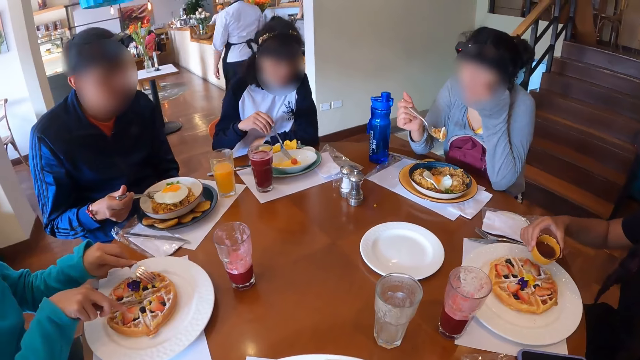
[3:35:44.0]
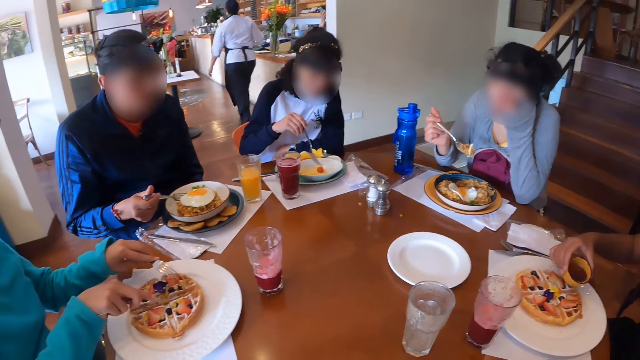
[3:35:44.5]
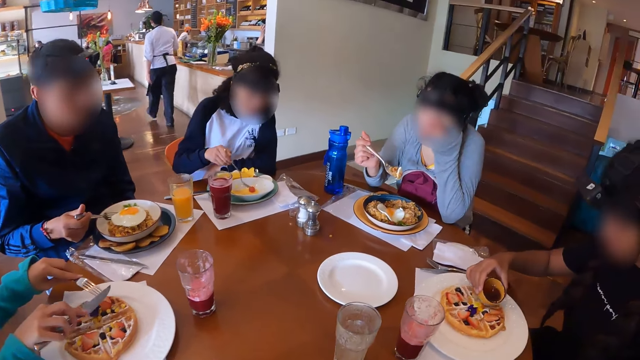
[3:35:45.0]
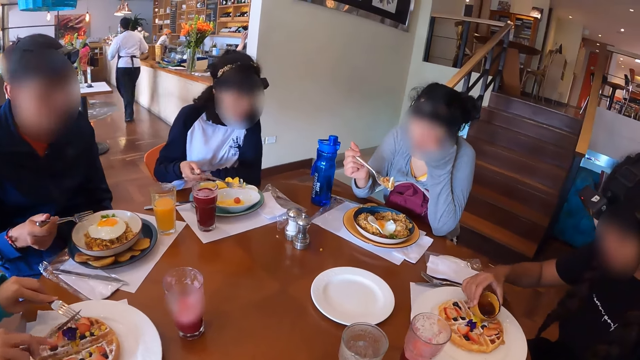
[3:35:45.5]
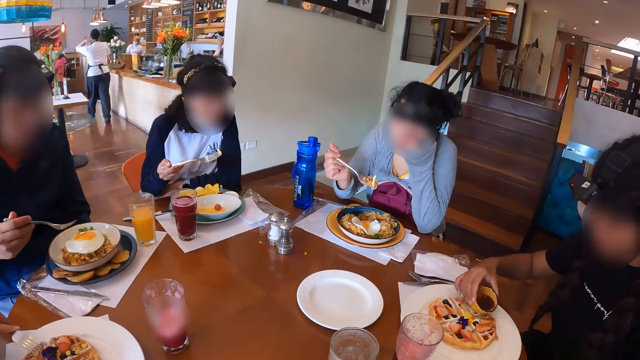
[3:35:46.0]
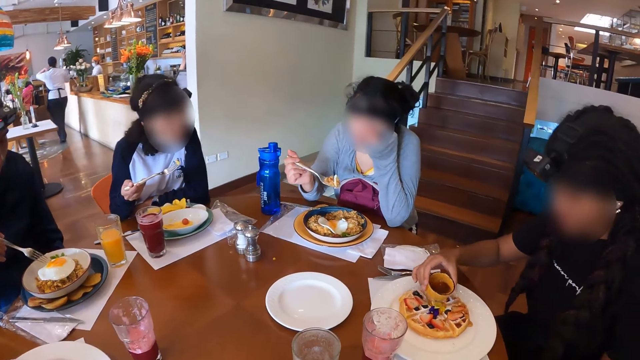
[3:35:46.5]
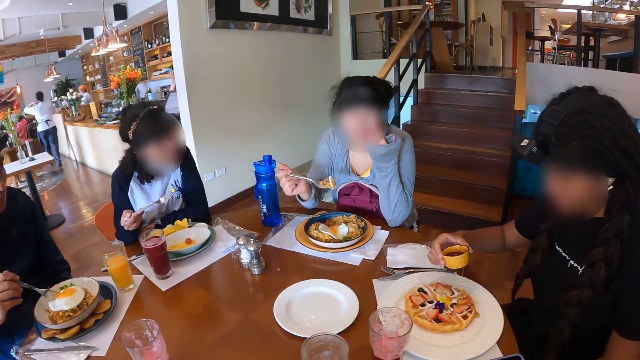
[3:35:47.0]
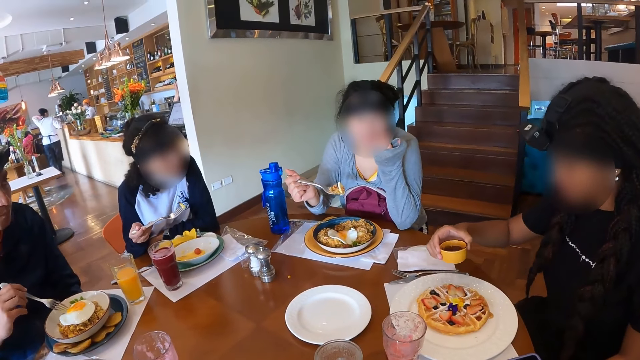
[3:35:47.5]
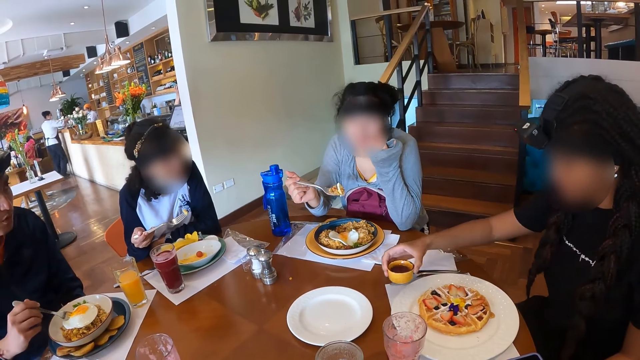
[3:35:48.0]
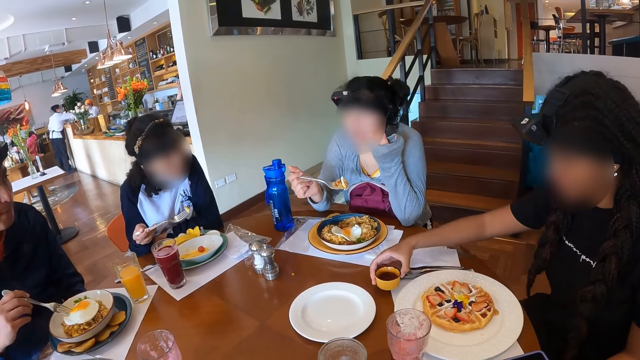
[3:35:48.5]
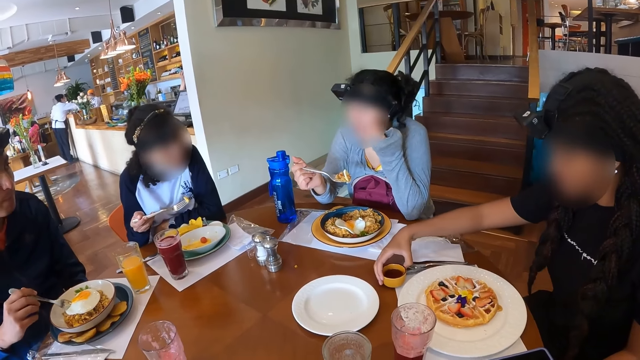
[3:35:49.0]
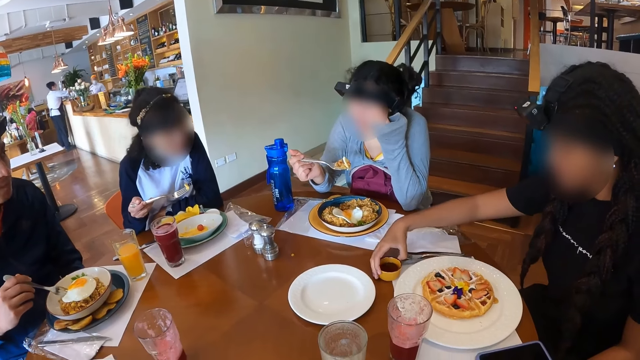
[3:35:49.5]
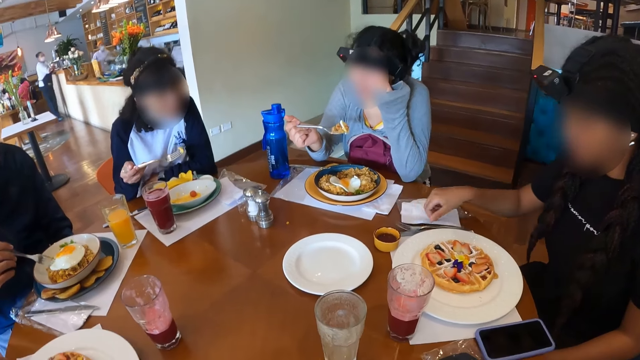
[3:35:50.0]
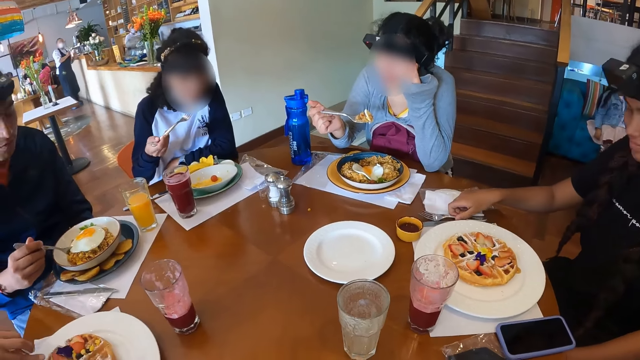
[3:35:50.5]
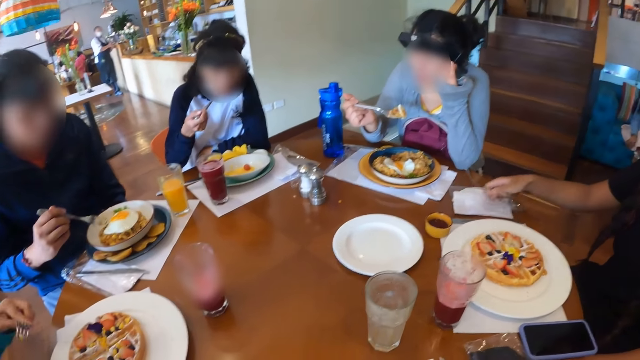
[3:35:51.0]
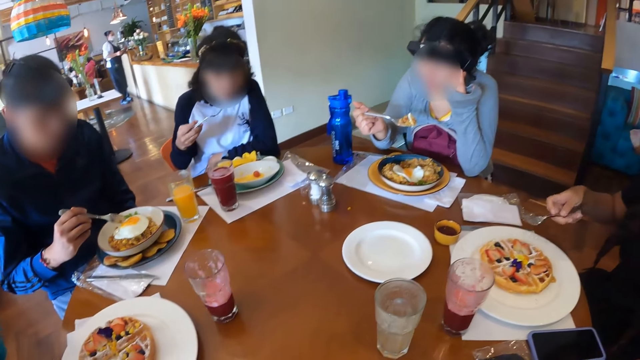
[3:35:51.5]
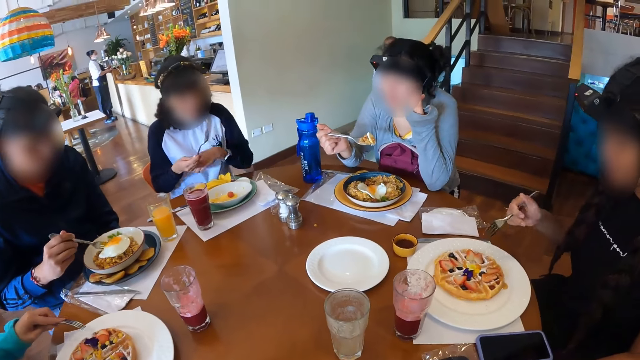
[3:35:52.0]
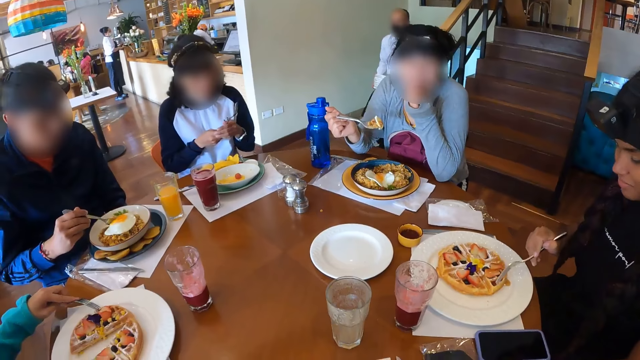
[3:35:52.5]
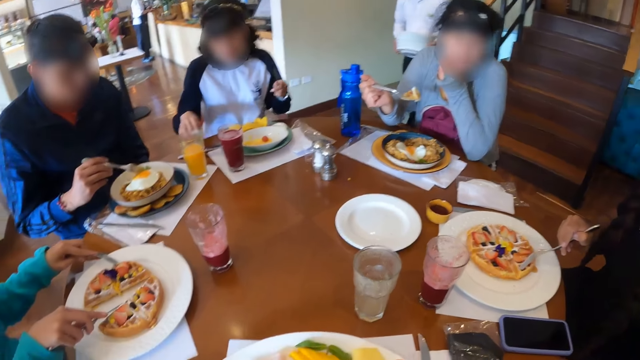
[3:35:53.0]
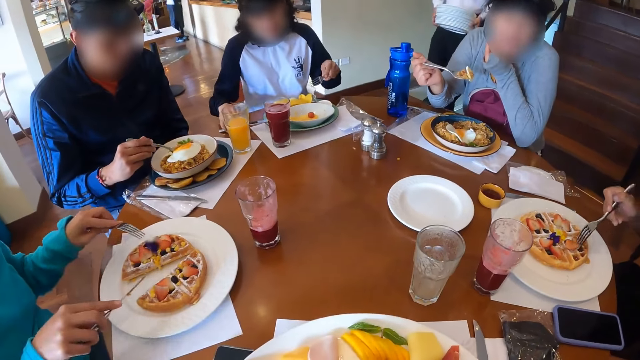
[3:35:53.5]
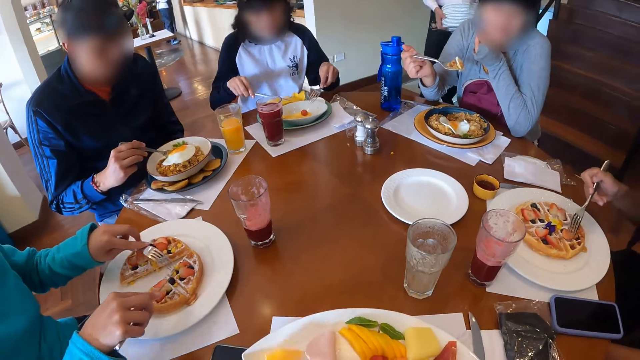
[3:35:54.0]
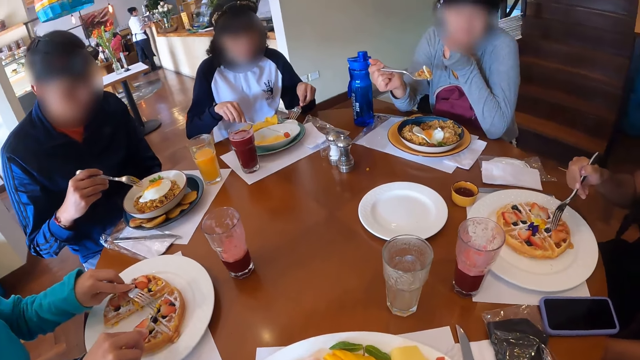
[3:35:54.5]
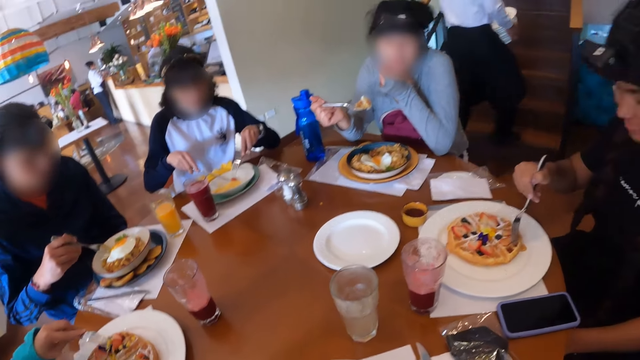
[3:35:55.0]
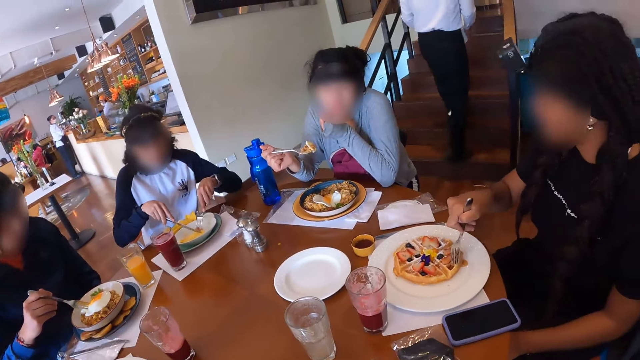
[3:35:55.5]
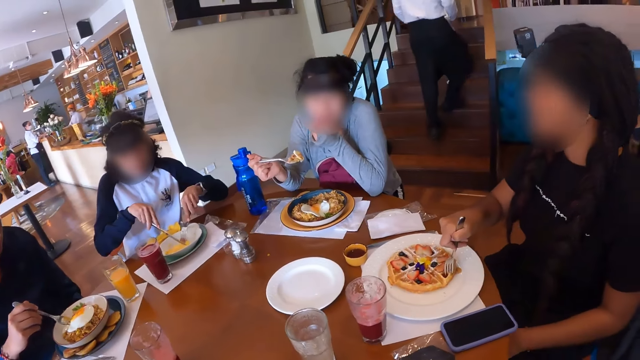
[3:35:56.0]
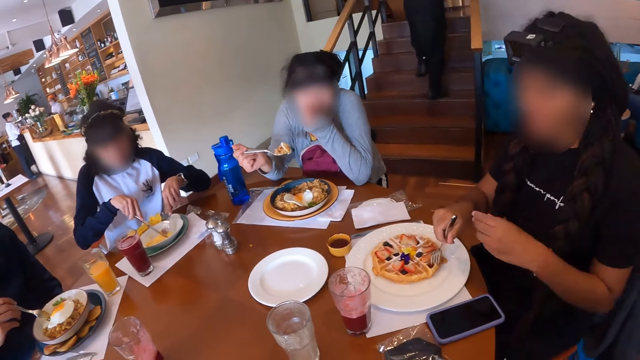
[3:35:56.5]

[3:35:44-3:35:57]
The camera wearer takes the fruit into the mouth. A woman drops the sauce on the table with her right hand. The woman picks up a fork from the table with her right hand. The camera wearer picks the fruit with the fork spoon.

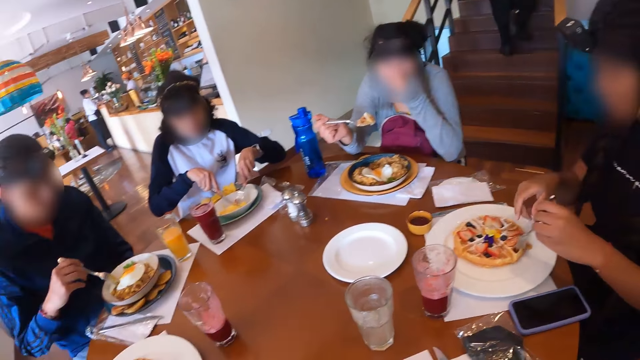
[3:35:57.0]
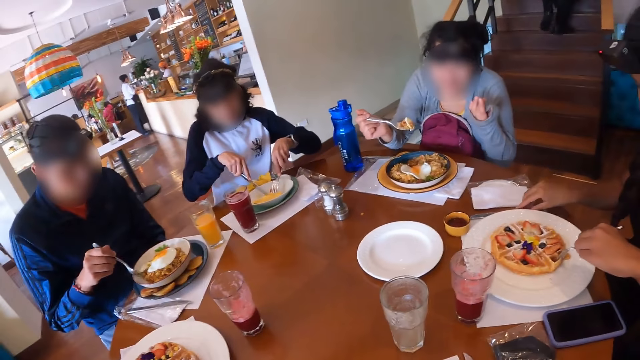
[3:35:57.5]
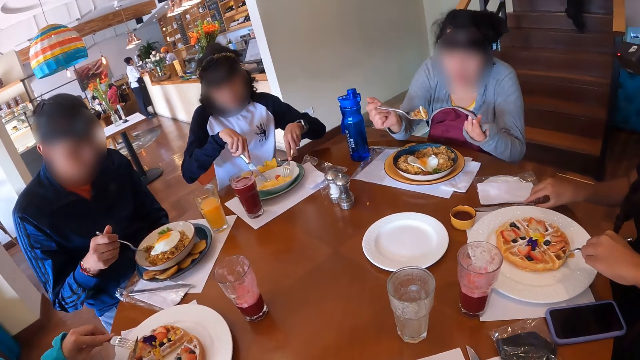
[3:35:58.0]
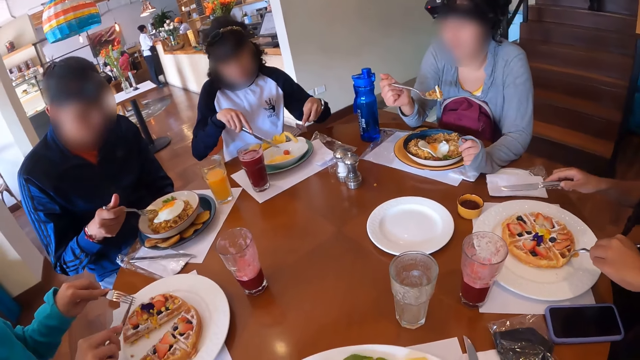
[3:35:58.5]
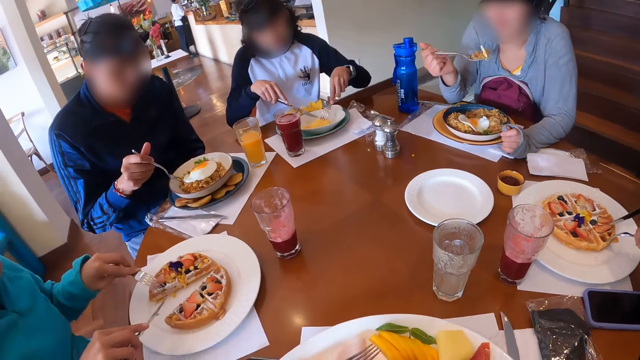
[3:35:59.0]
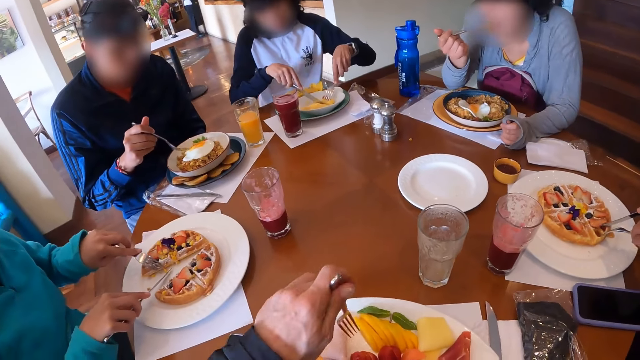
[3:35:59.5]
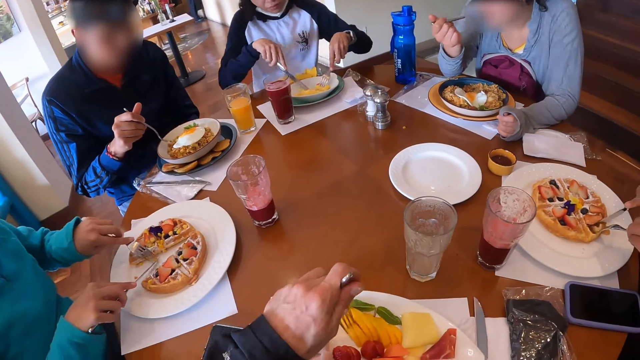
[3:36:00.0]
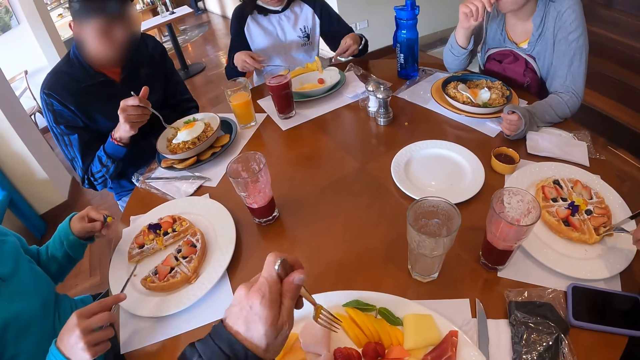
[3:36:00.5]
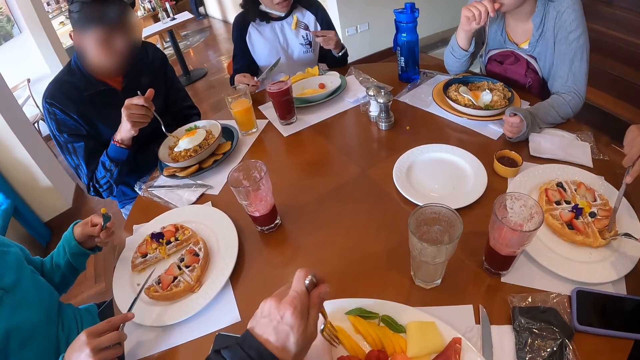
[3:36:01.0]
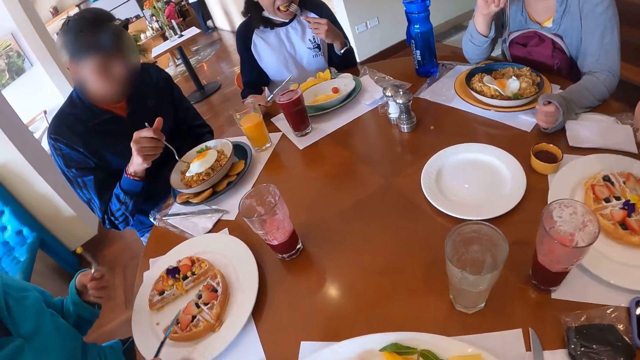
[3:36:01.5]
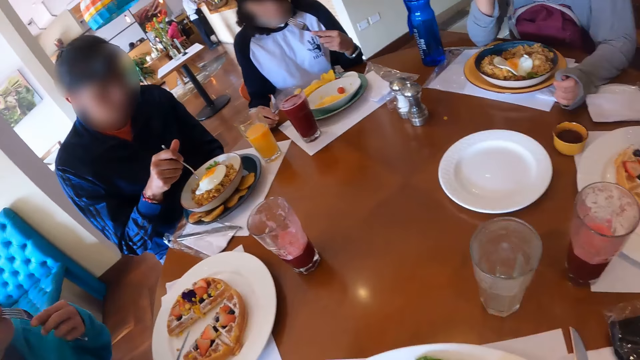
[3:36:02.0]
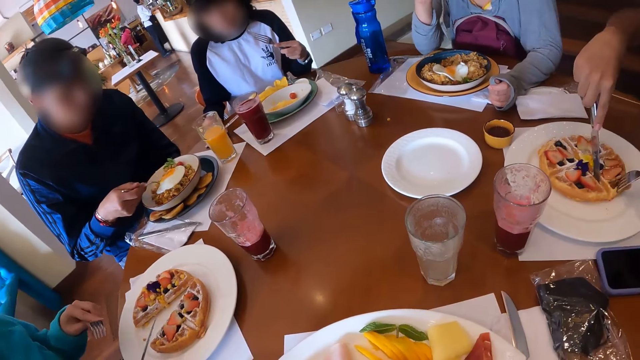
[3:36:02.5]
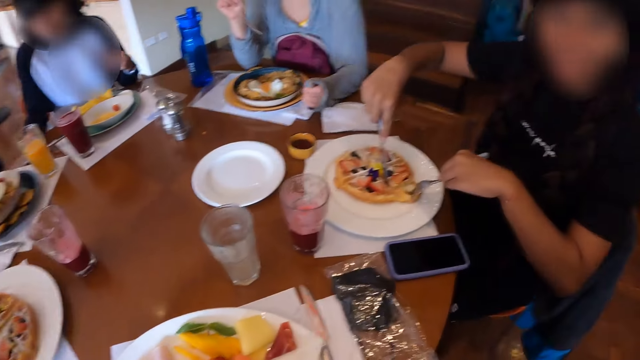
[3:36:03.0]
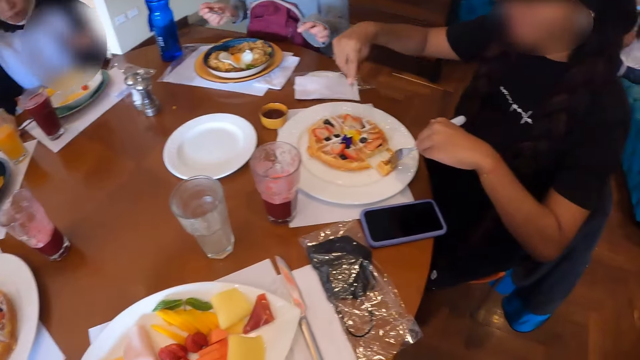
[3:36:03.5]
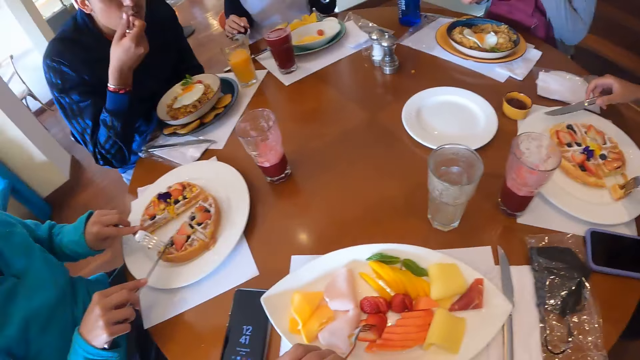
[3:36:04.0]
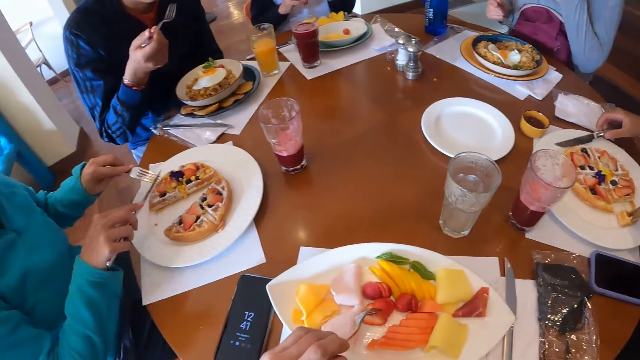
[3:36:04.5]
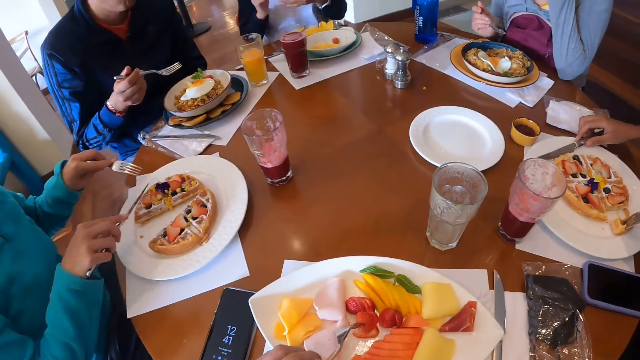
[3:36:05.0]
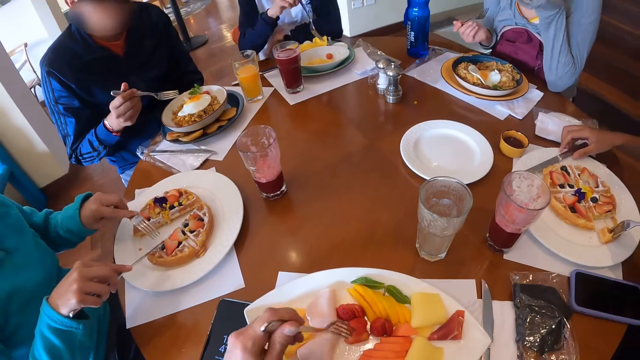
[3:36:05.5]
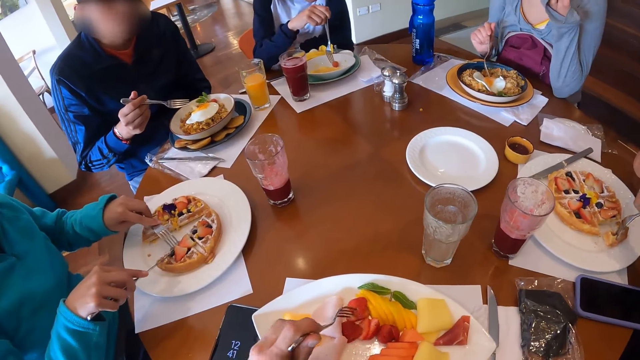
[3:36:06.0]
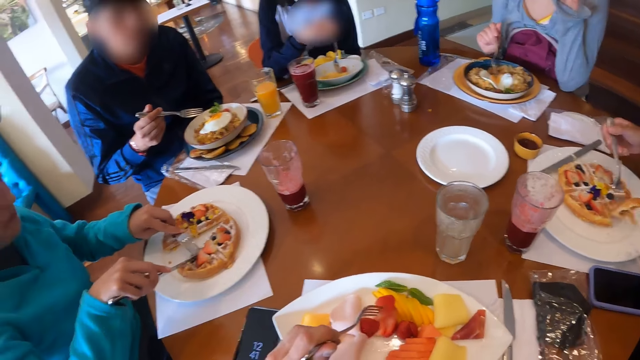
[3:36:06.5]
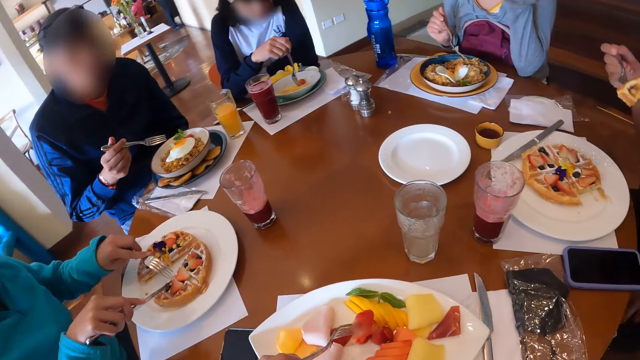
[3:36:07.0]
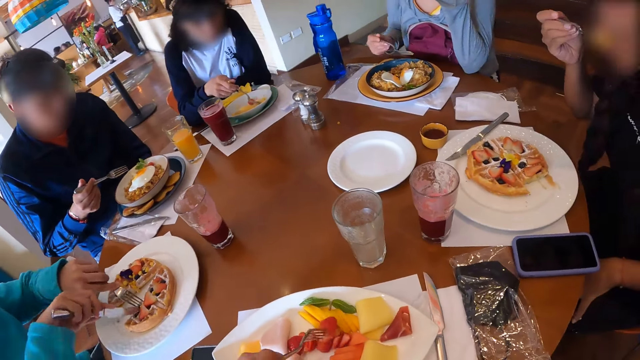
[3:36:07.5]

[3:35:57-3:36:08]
A woman picks up a knife from the table with her right hand. The camera wearer takes the fruit into the mouth. The woman eats with the cutlery in her hands. The camera wearer picks the fruit with the fork.
